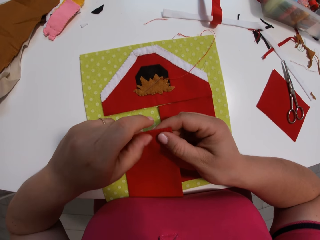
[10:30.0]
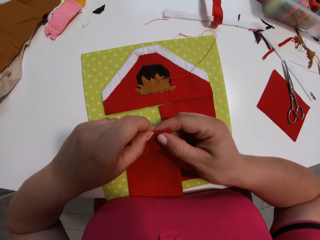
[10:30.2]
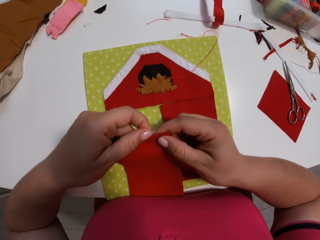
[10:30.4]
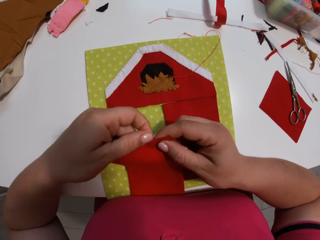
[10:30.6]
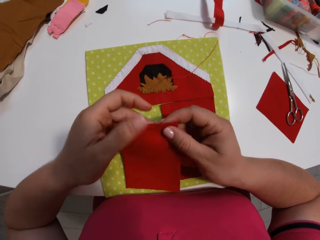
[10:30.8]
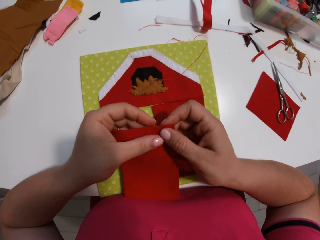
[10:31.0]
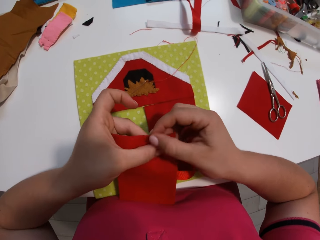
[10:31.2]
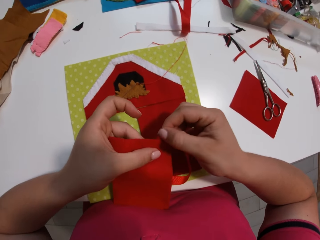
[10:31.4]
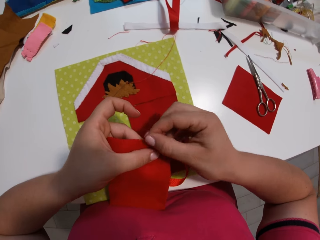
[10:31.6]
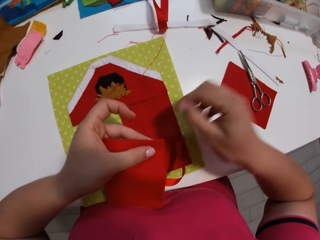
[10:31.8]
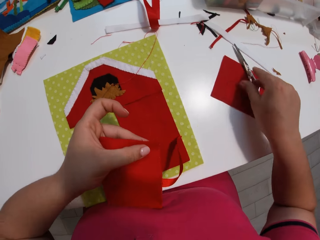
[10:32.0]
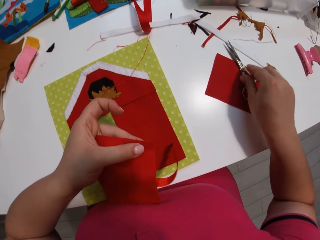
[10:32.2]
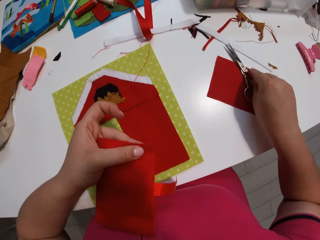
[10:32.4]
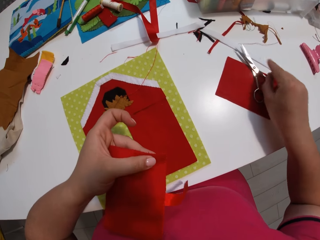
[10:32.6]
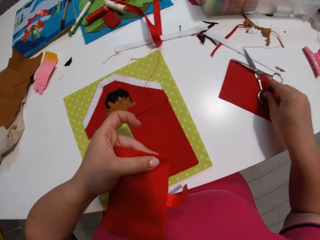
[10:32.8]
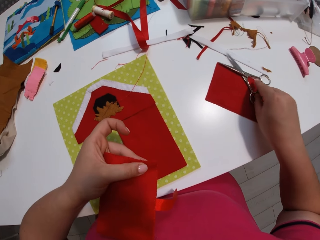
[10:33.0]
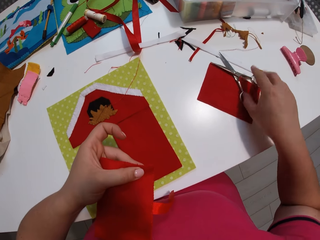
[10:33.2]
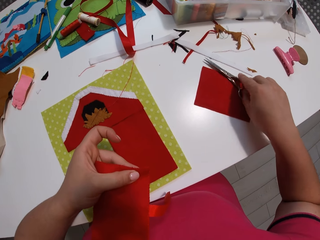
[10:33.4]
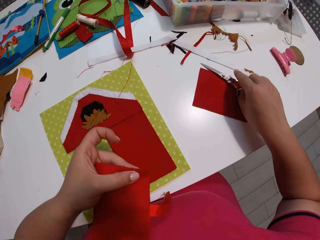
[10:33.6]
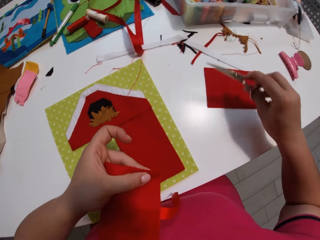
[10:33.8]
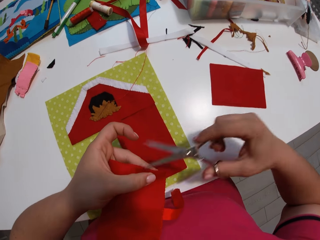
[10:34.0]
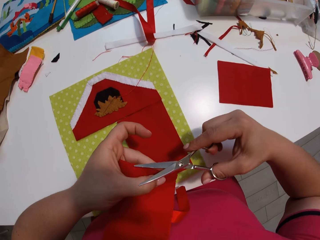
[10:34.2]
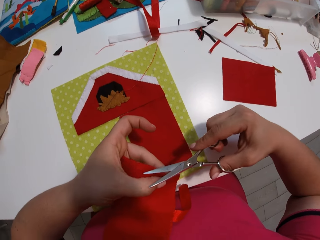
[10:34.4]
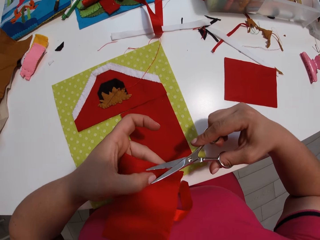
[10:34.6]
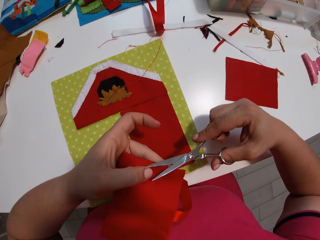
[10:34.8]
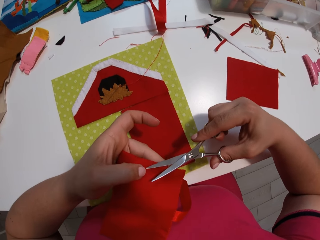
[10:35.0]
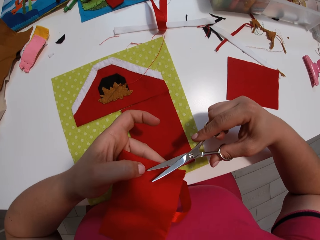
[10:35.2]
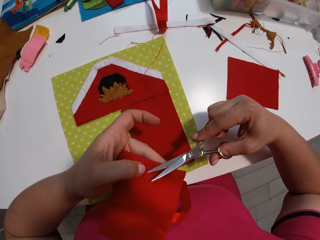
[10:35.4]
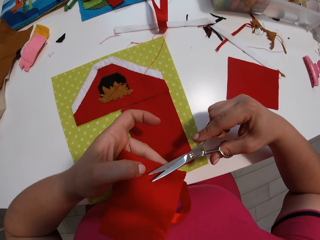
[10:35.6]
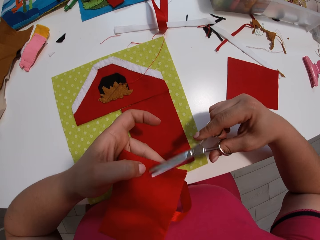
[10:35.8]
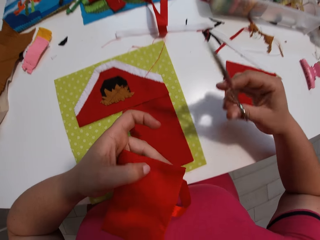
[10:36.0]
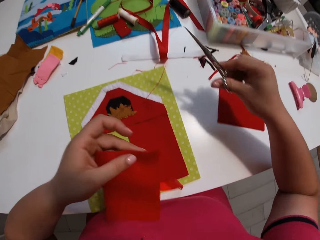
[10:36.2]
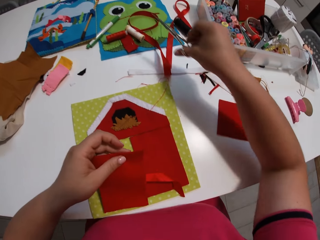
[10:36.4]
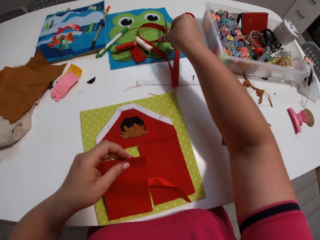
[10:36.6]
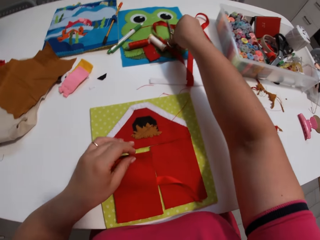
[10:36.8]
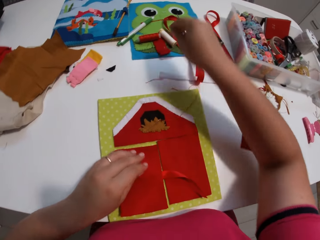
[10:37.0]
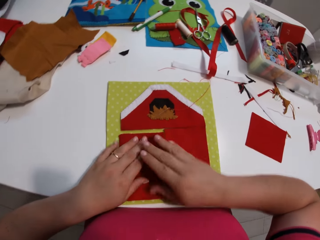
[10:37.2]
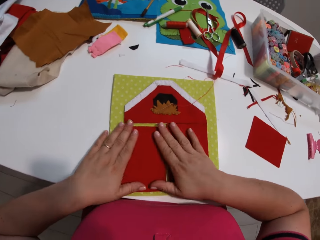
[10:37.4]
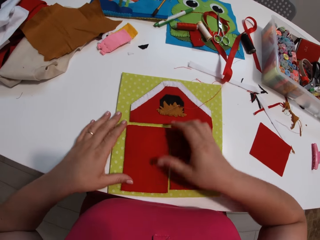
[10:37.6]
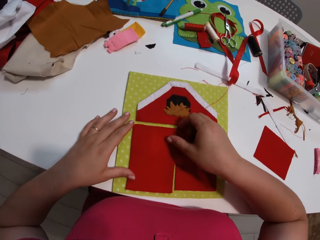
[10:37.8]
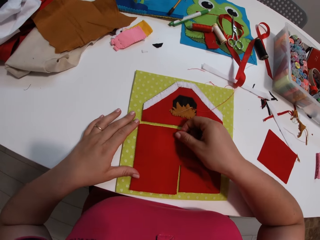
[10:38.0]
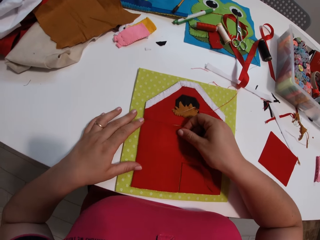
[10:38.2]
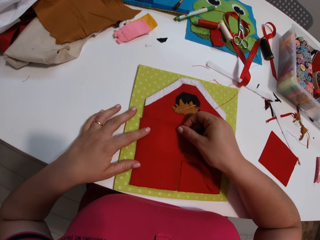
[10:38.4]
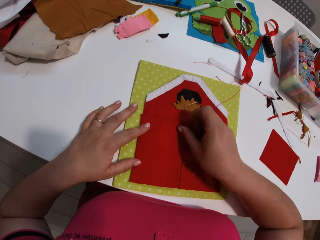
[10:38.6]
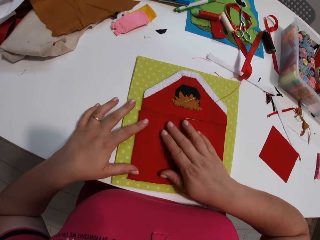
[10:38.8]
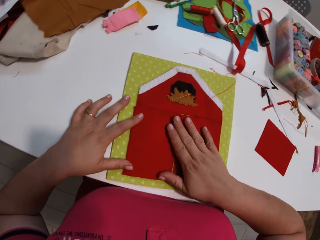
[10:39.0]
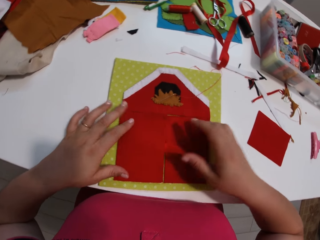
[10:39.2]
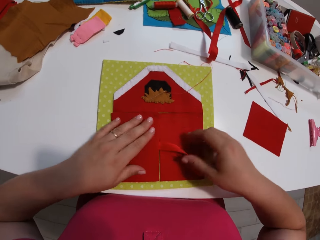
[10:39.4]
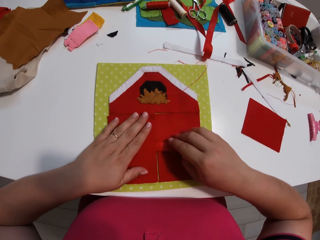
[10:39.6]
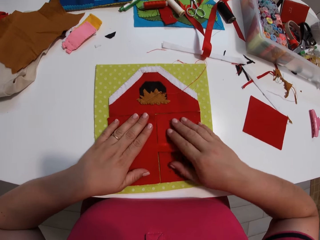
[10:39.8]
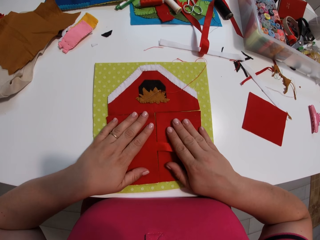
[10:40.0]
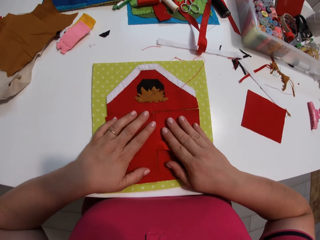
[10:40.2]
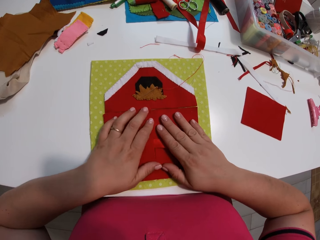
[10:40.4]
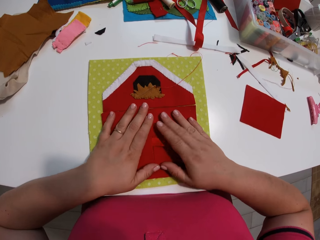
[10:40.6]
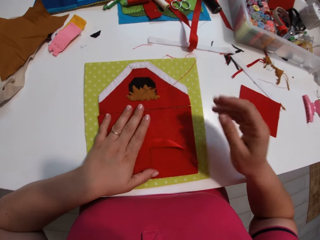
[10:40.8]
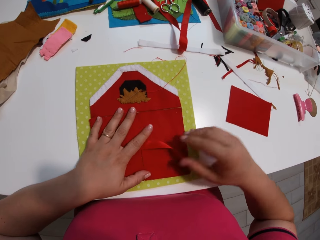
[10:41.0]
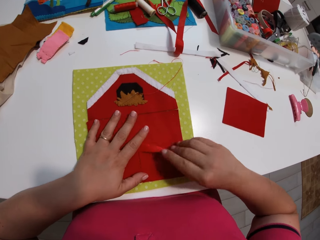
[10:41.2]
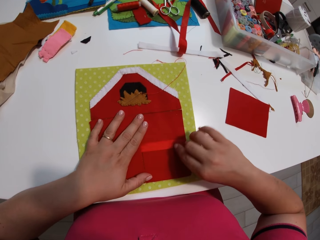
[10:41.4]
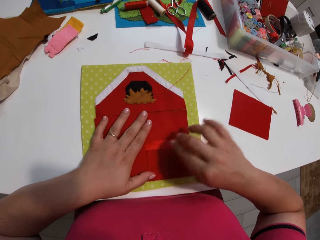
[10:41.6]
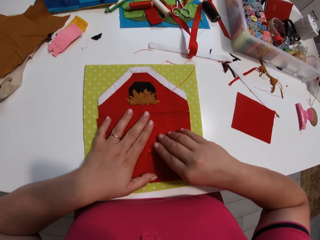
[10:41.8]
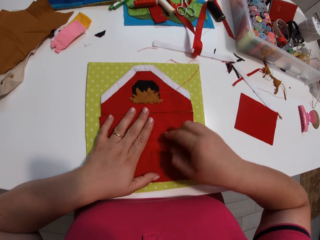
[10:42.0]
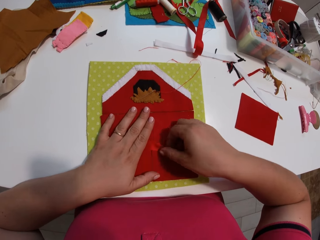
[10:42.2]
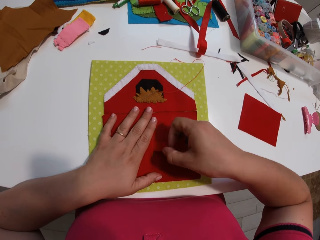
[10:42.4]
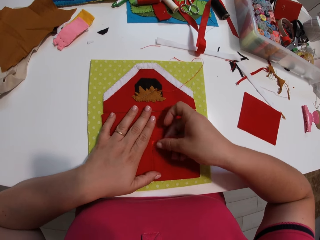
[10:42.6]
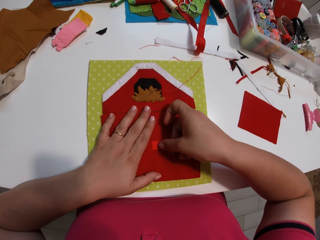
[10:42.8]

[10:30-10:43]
The camera wearer picks up the scissors from the table. She cuts the thread. She cuts a piece of cloth. She puts the scissors on the table. She puts the fabric on a hand craft. She touches the cloth with her hands.

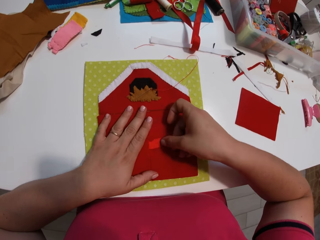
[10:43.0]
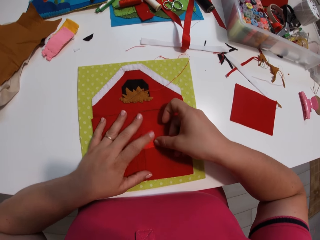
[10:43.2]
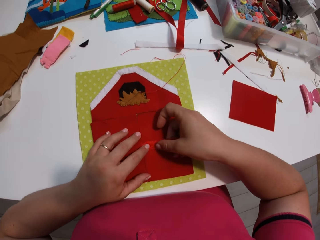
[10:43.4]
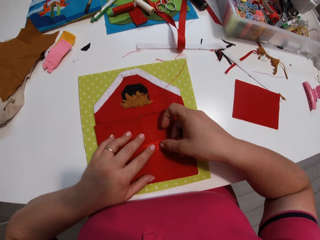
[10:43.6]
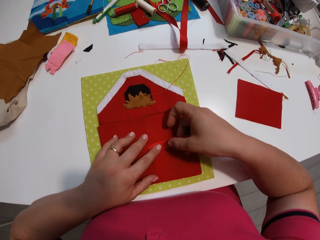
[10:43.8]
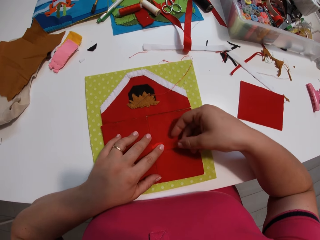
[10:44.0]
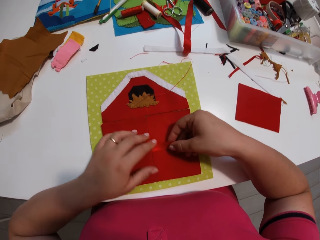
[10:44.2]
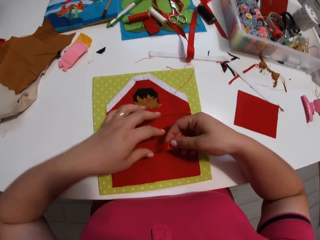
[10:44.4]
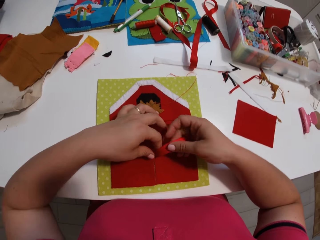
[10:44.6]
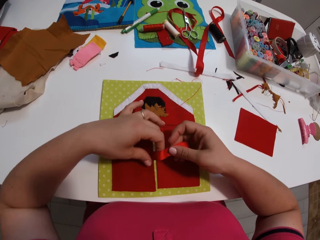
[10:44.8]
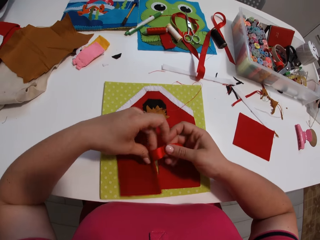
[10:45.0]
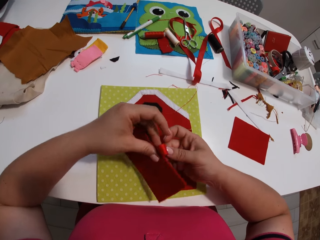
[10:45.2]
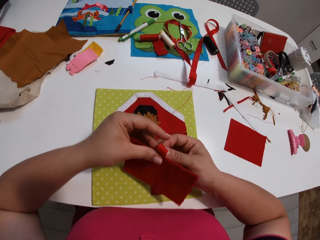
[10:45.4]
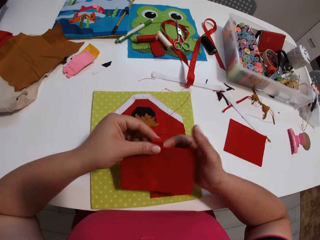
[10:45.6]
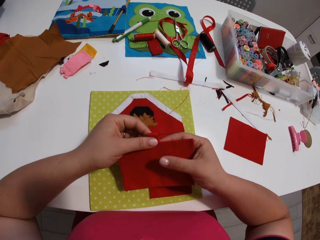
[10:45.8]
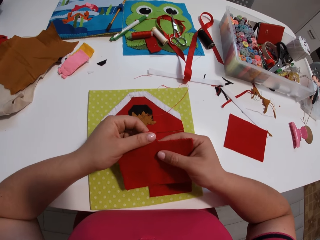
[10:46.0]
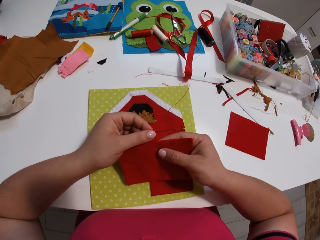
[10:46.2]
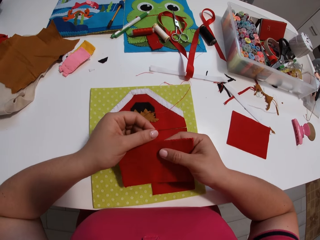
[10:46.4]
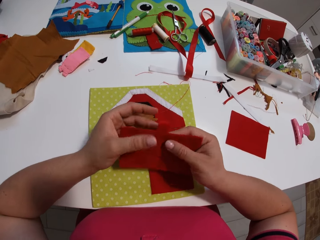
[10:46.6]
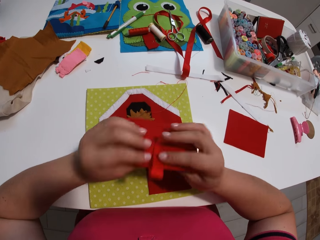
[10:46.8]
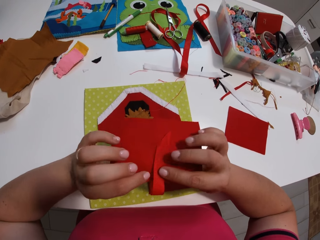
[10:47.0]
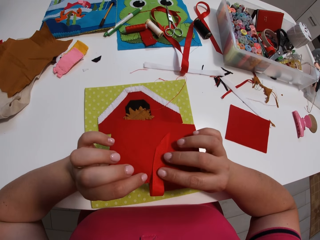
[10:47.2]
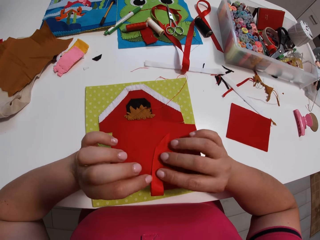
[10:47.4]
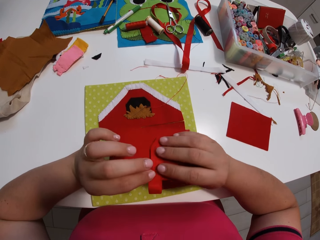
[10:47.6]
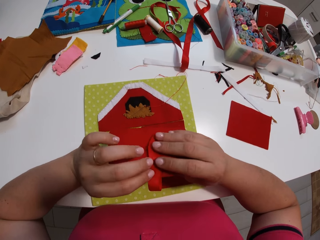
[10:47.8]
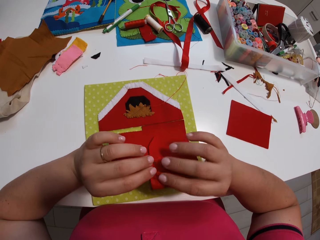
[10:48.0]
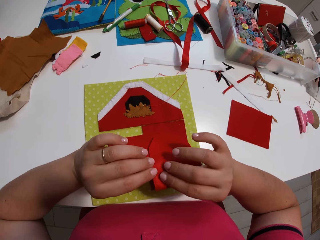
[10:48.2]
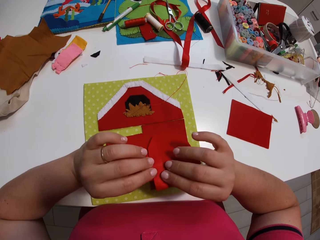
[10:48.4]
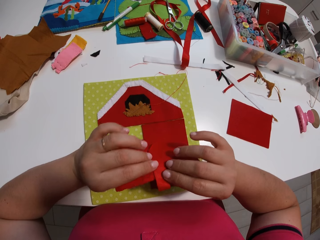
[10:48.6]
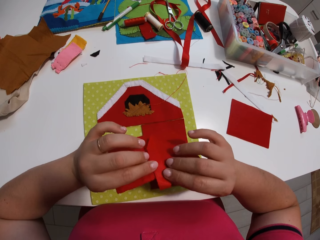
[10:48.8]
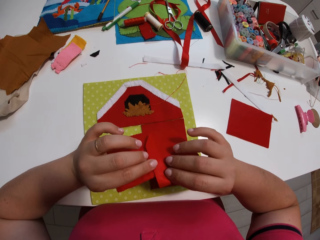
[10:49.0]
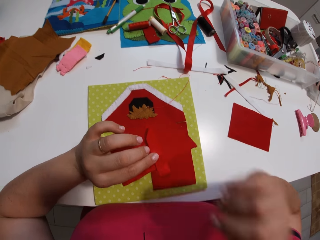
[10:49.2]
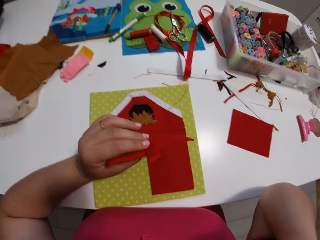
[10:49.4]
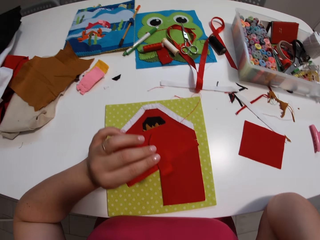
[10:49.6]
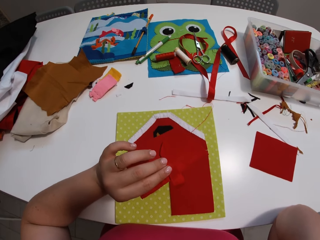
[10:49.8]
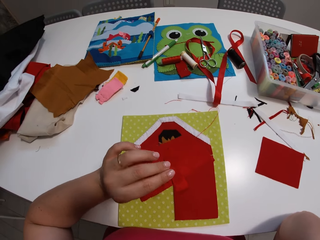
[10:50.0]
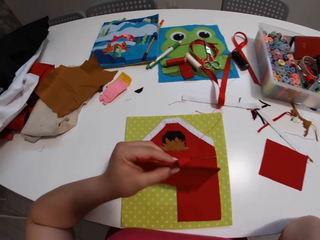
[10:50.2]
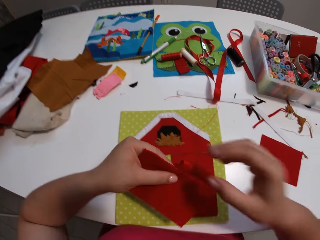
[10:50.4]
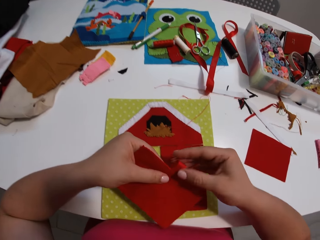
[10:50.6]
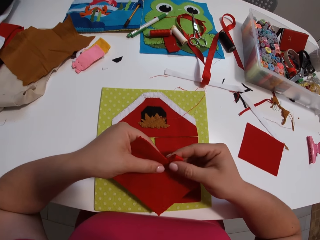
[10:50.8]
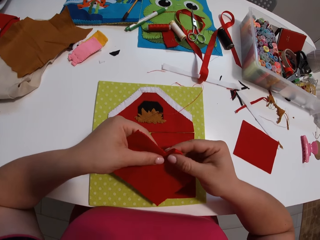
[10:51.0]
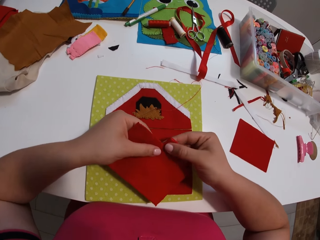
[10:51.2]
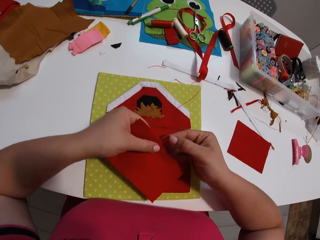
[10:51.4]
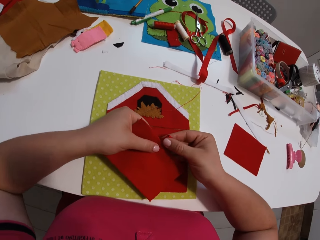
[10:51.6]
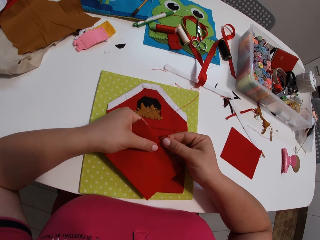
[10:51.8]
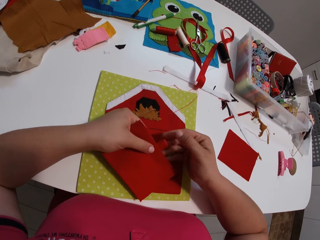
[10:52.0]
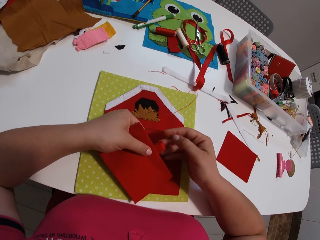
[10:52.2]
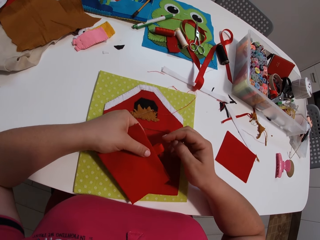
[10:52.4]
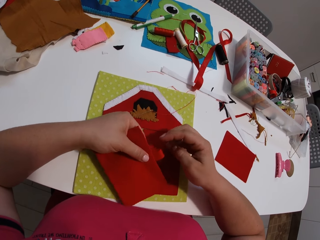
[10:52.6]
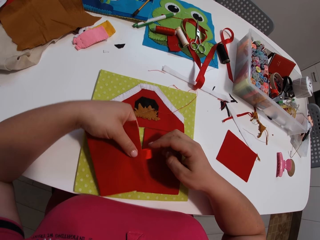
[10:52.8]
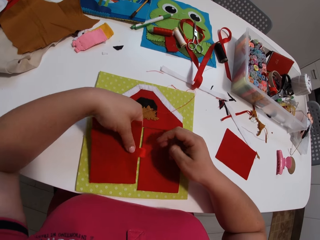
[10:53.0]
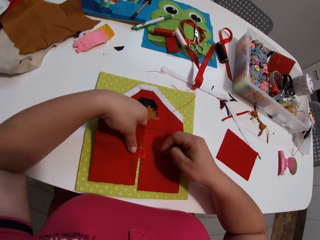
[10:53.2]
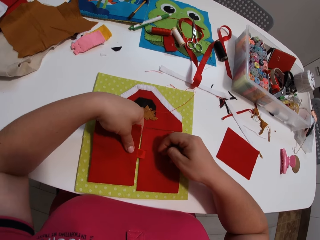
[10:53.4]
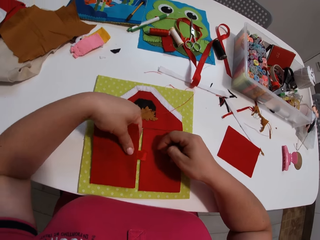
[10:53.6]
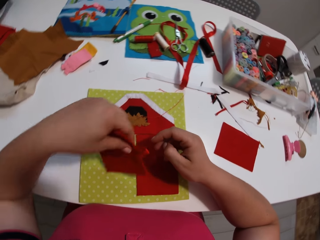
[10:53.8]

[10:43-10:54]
The camera wearer folds a ribbon on the fabric.
